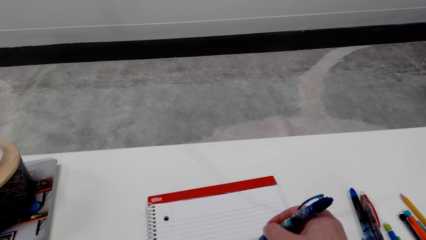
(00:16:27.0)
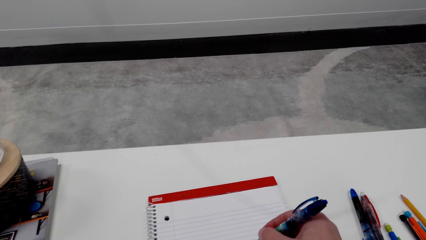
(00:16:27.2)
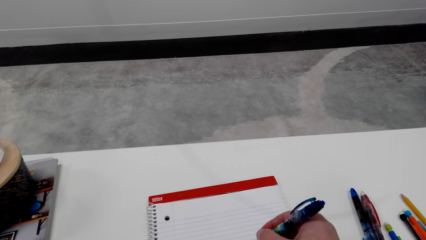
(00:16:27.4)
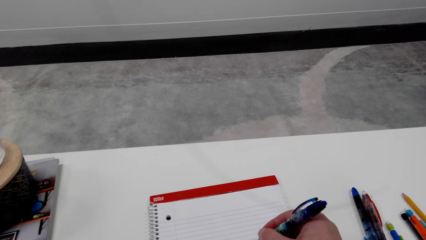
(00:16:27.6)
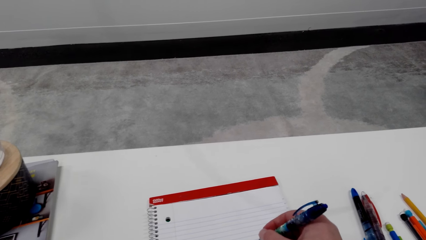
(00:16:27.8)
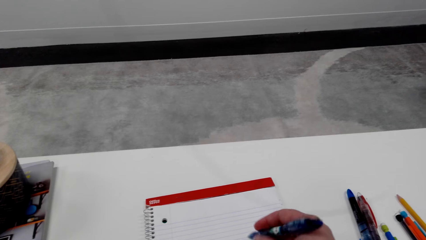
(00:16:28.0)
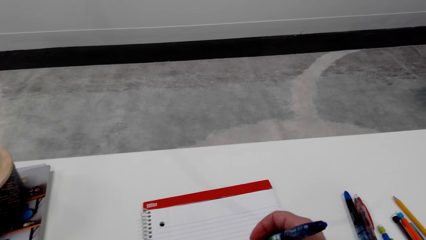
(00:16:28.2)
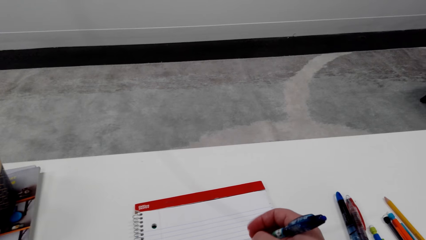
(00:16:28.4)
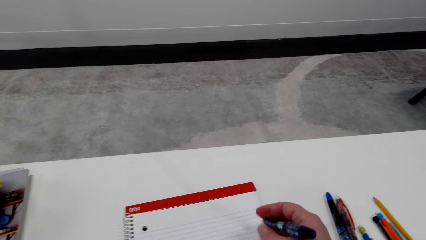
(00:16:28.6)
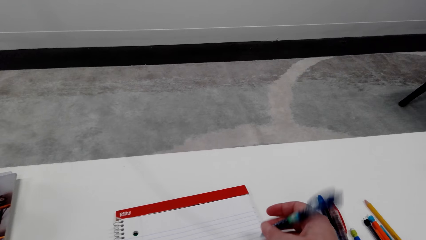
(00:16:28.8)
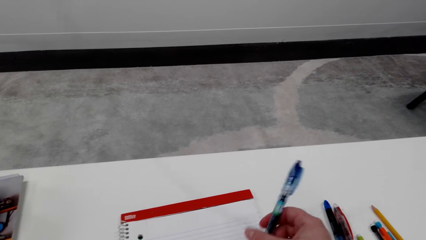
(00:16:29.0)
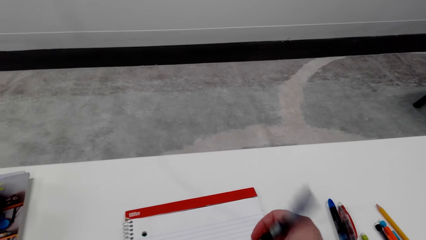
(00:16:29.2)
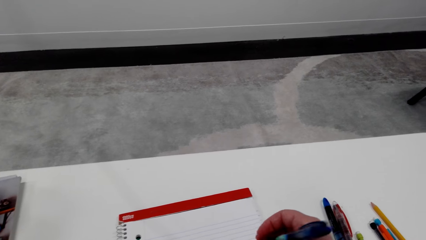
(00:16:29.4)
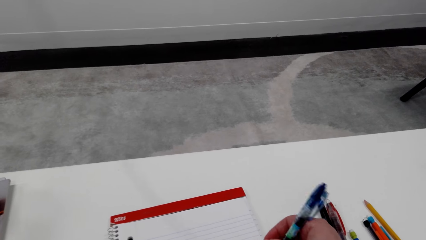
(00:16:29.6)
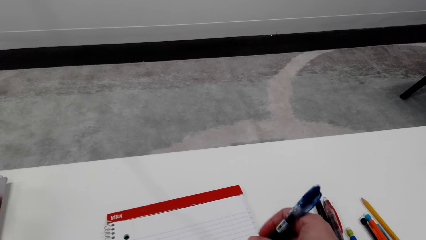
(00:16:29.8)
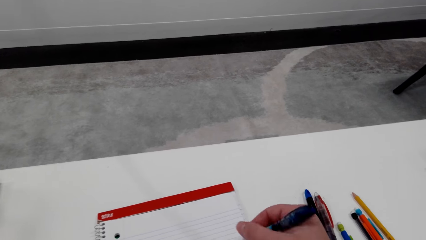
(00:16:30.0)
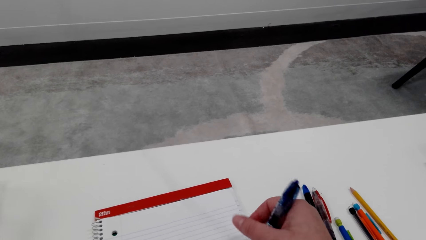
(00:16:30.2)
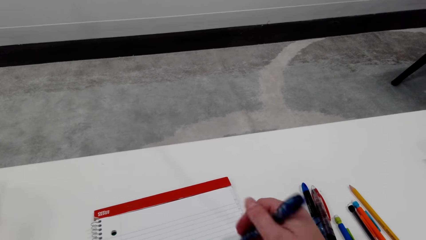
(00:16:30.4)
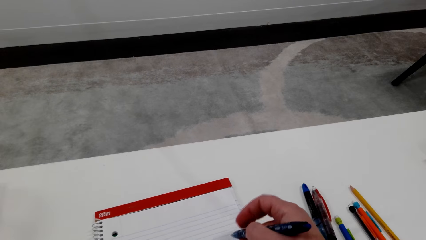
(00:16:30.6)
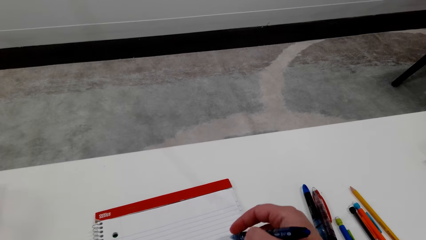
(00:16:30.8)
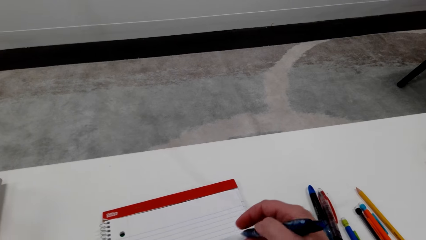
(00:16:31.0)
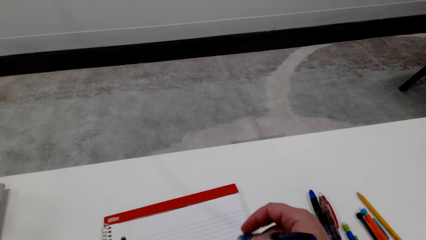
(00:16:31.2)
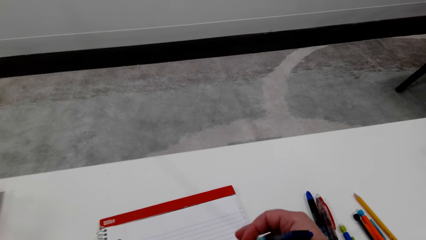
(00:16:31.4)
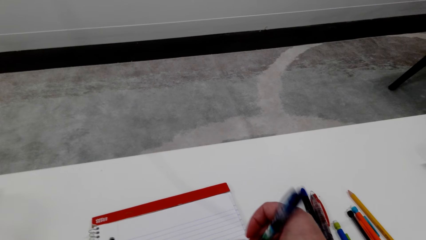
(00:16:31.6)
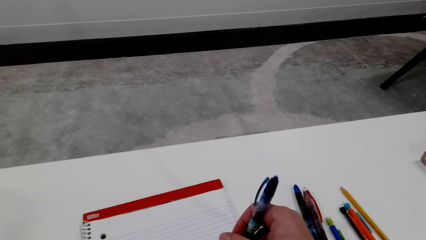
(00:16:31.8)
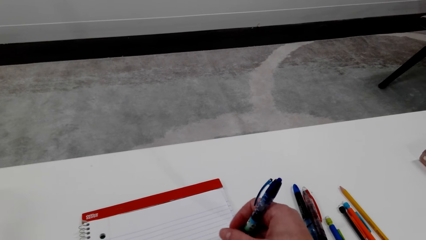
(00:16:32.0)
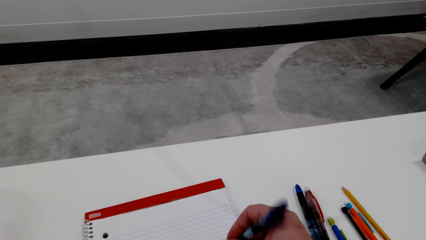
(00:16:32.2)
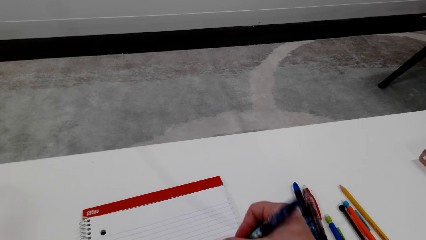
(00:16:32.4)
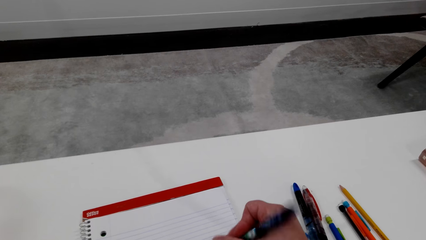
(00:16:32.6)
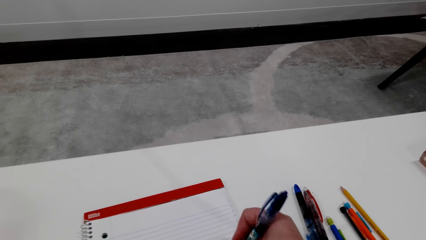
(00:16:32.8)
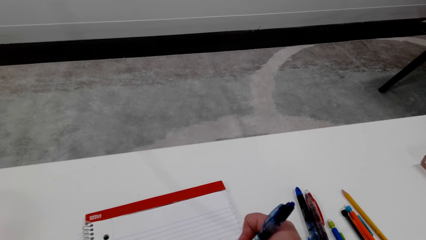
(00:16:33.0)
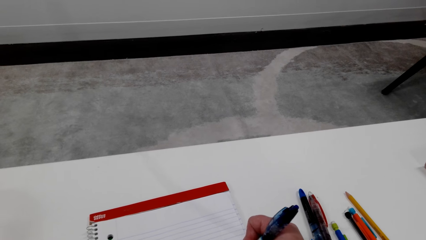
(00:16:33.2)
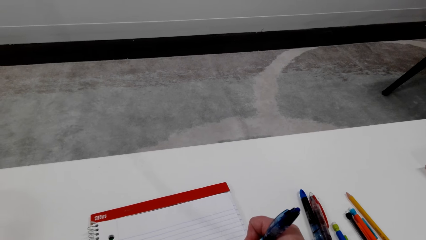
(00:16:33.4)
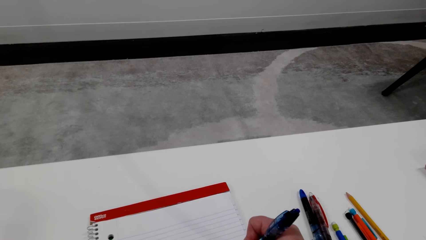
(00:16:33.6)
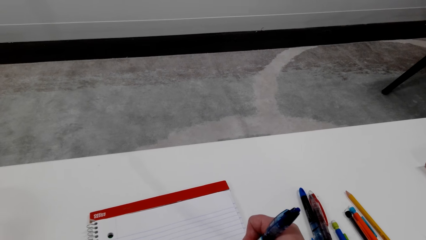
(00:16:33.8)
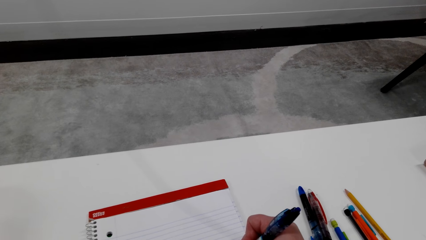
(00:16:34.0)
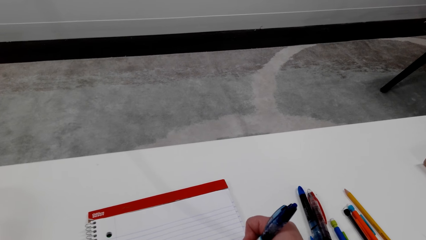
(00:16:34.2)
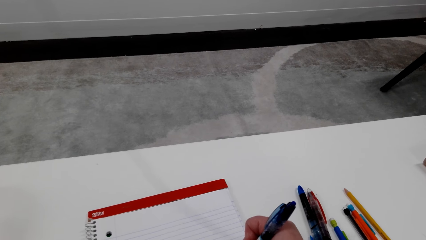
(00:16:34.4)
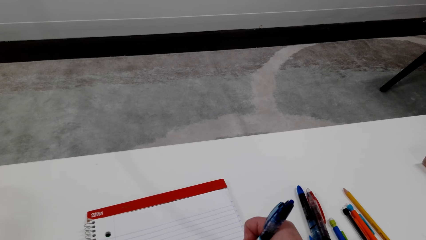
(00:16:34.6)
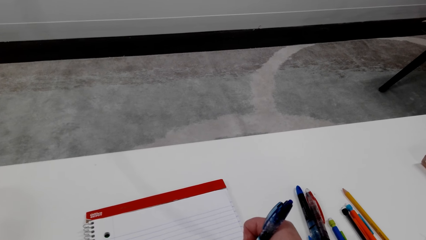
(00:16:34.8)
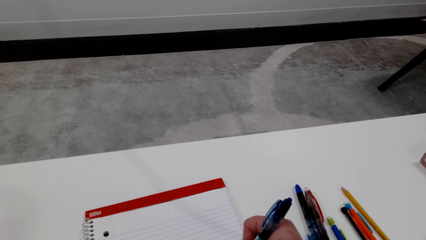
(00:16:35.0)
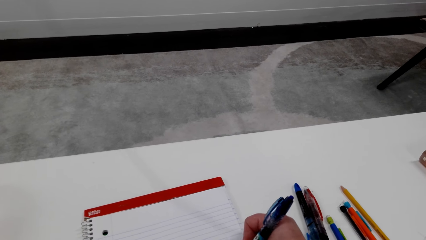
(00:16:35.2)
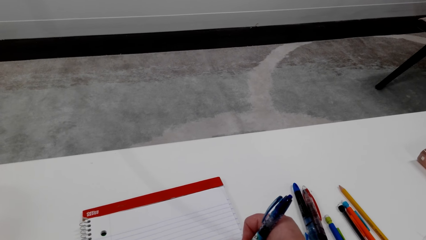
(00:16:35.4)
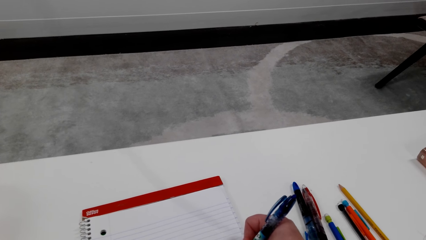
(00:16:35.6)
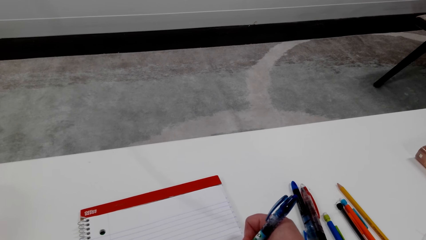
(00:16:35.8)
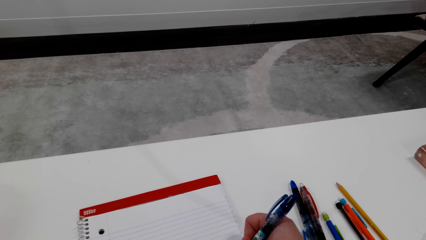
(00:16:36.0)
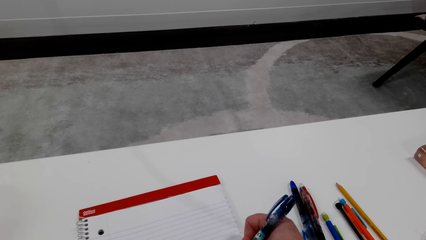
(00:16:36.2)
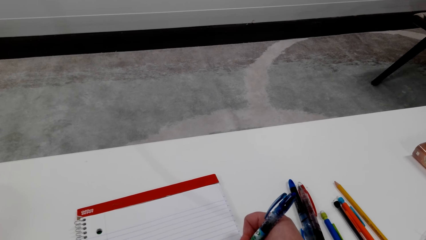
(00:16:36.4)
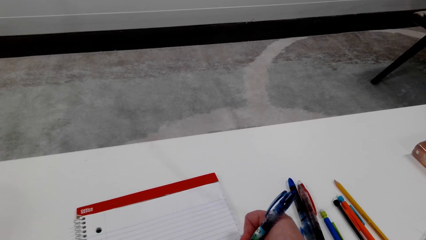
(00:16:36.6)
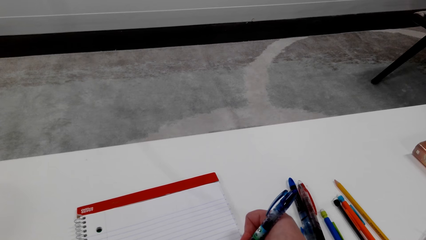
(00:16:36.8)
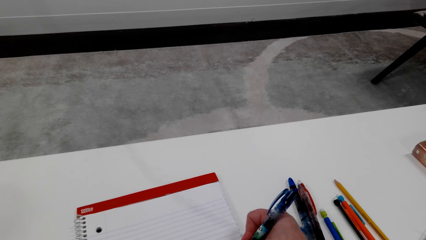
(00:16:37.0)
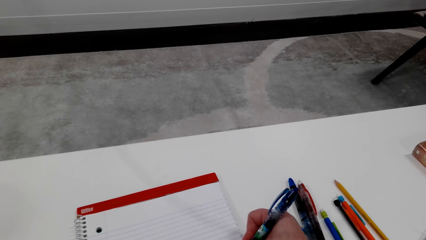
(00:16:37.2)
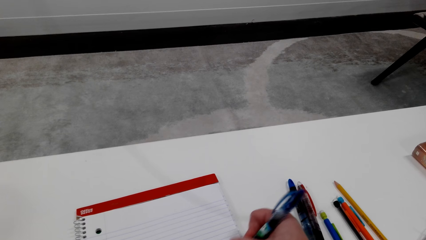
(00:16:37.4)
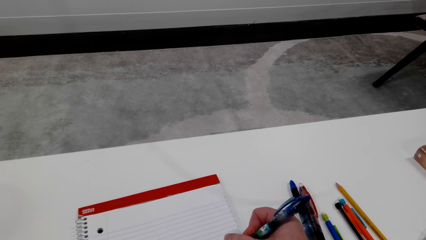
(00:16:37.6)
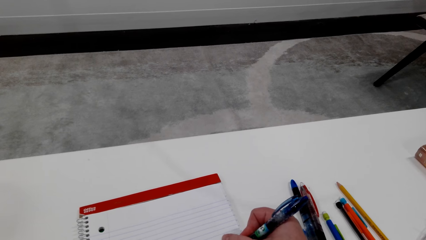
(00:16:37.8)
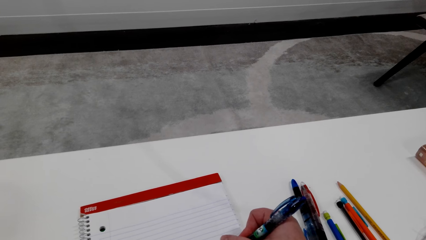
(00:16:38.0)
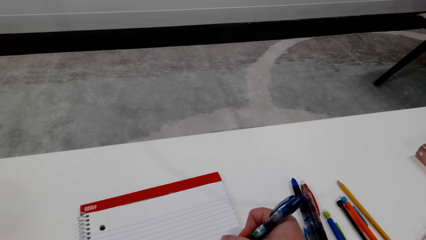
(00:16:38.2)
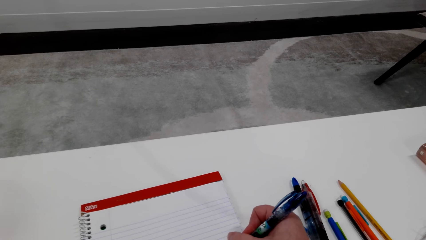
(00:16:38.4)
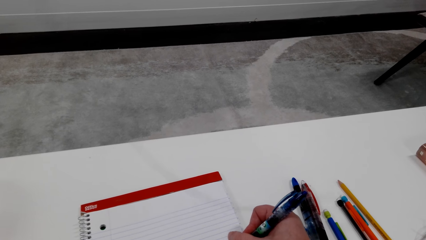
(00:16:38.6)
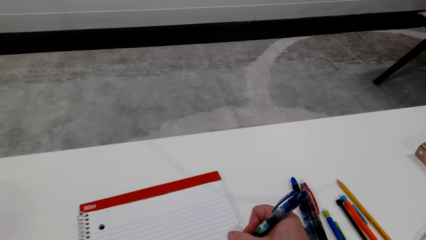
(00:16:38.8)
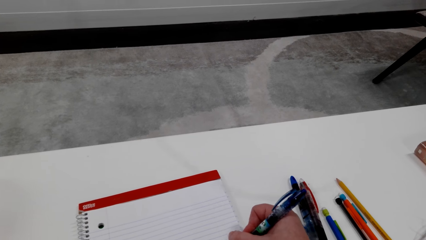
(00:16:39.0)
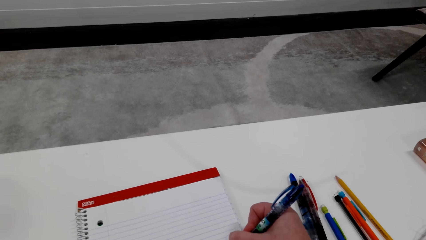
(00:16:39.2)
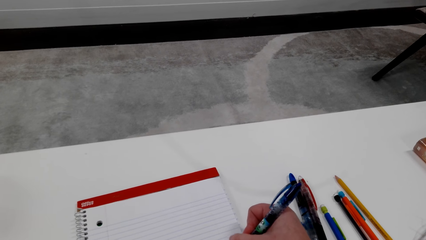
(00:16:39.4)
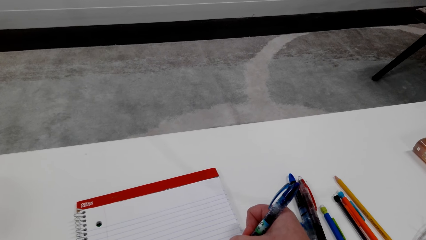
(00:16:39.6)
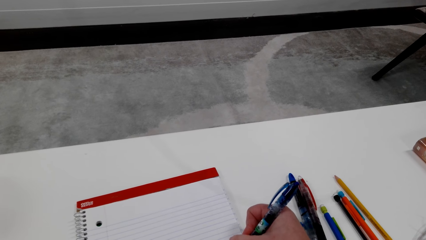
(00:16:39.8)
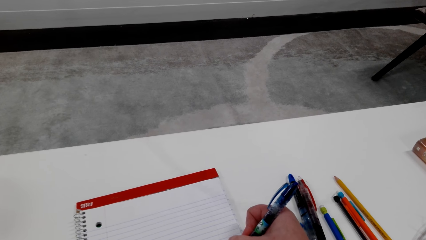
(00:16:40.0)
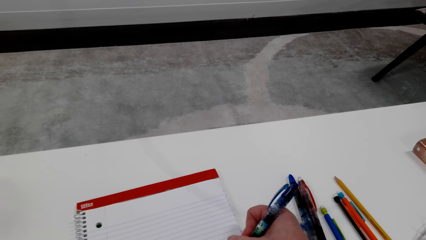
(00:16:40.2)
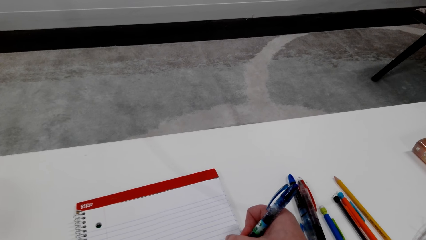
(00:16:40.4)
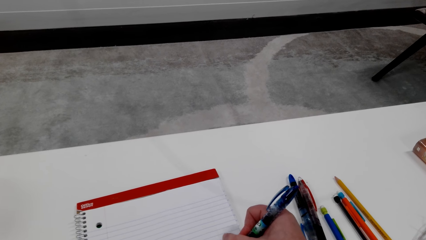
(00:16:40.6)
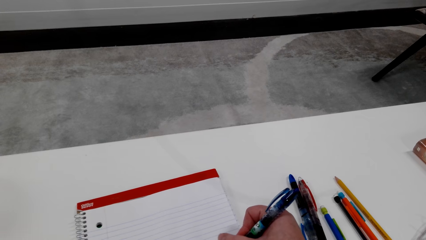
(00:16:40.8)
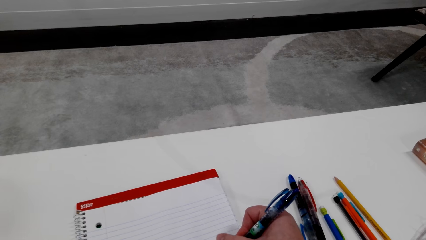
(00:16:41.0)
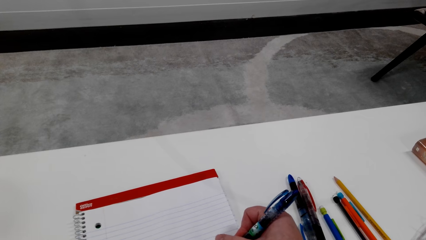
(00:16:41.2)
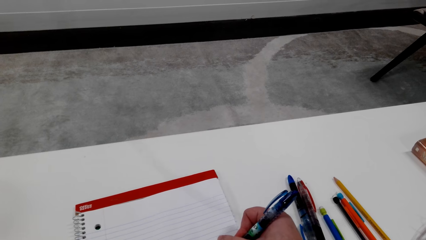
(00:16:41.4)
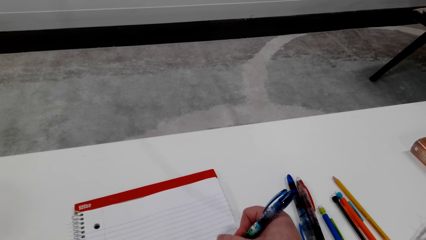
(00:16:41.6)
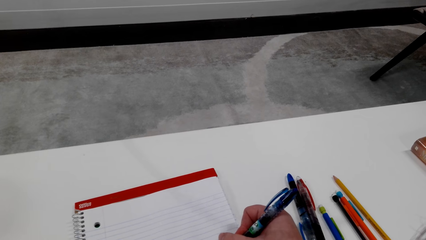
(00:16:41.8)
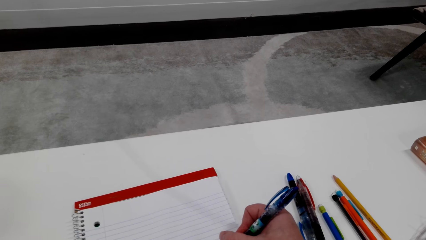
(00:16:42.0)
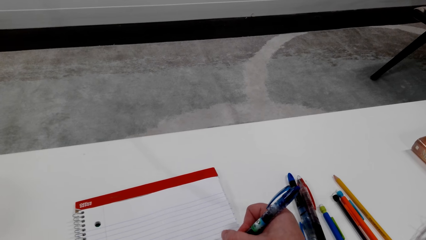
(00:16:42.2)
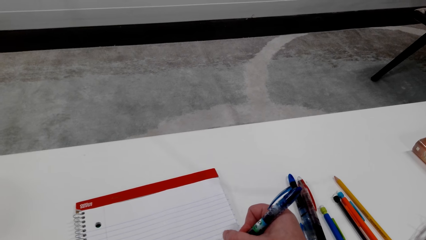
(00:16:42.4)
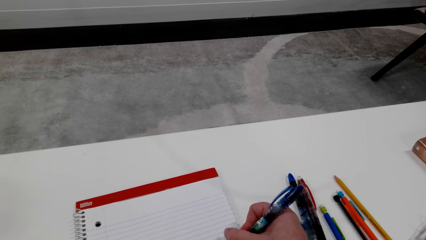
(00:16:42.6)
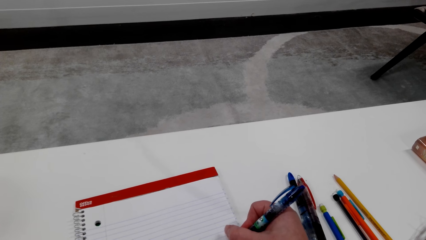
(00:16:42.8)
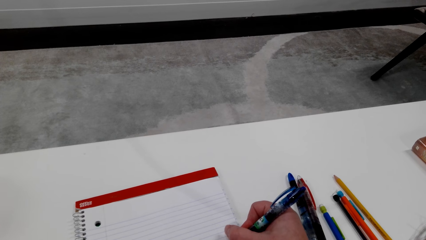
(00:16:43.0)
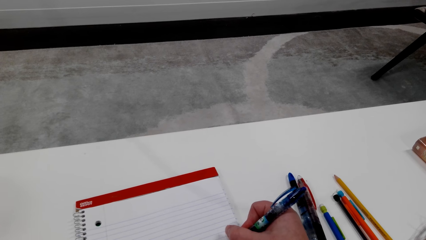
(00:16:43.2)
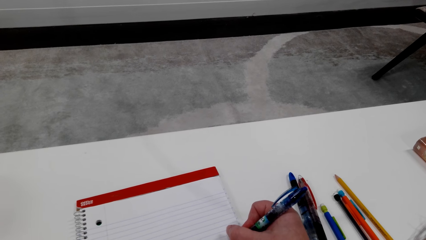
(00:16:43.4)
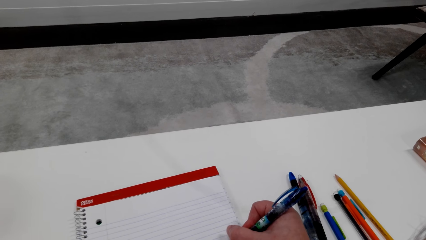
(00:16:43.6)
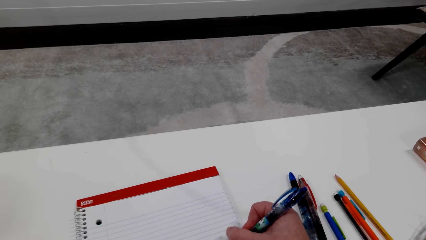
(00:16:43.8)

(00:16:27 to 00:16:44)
The camera wearer draws on a book with a pen. She adjusts the pen on her hand. She draws on the book with the pen.
